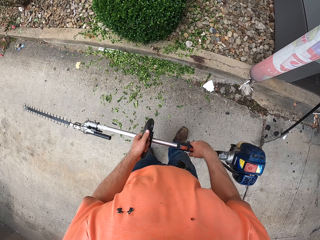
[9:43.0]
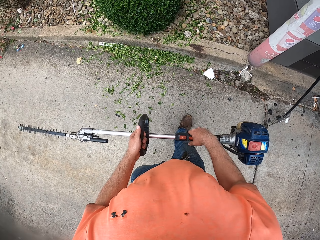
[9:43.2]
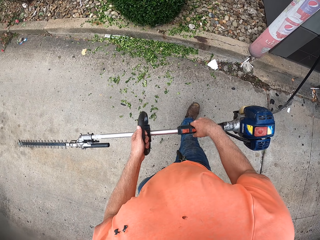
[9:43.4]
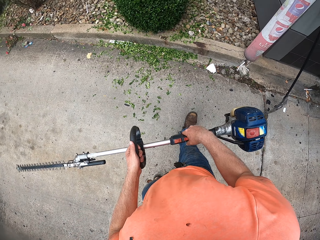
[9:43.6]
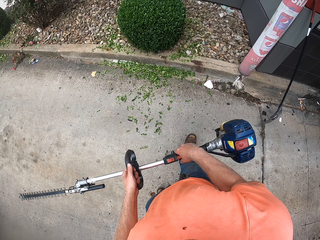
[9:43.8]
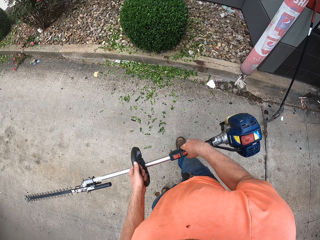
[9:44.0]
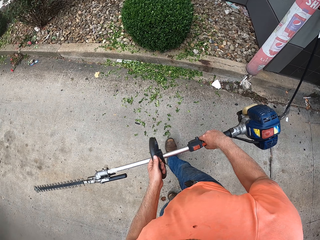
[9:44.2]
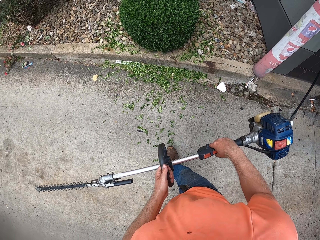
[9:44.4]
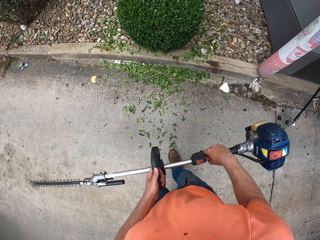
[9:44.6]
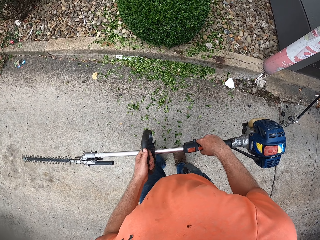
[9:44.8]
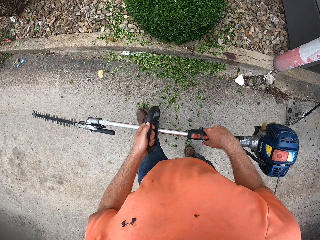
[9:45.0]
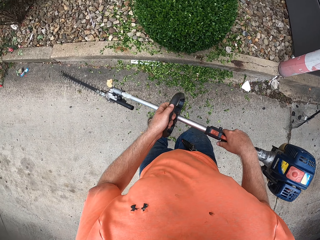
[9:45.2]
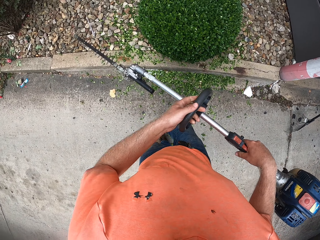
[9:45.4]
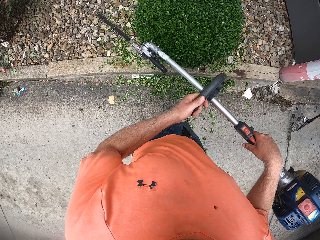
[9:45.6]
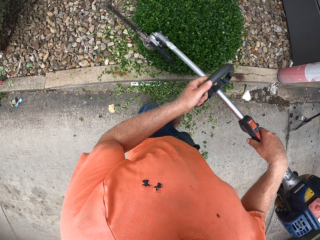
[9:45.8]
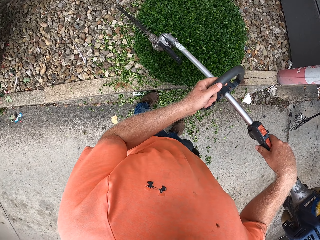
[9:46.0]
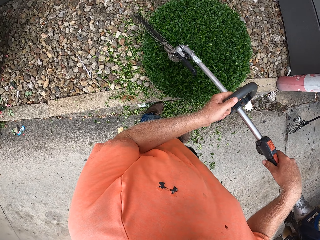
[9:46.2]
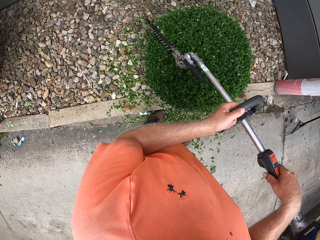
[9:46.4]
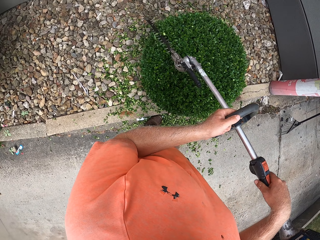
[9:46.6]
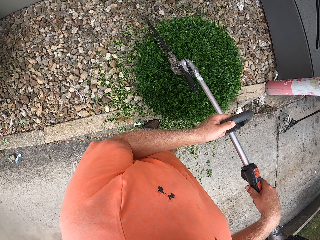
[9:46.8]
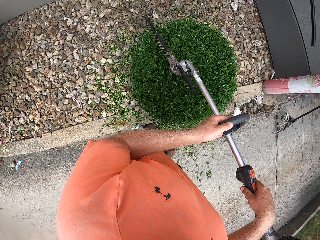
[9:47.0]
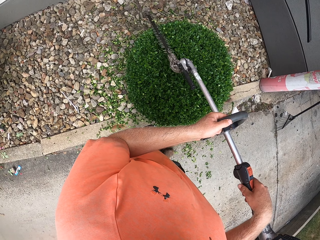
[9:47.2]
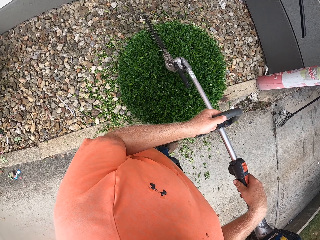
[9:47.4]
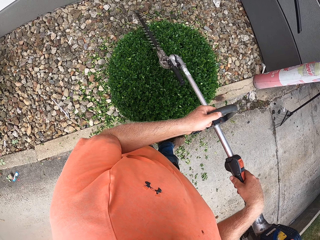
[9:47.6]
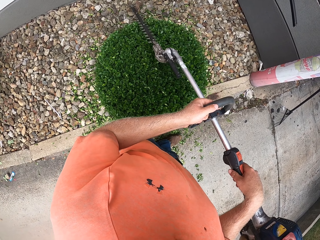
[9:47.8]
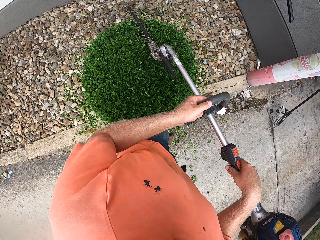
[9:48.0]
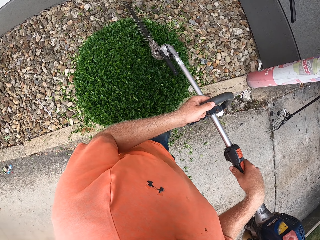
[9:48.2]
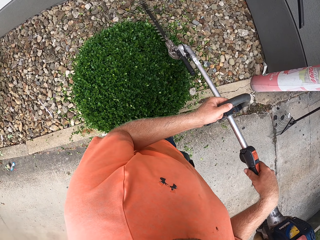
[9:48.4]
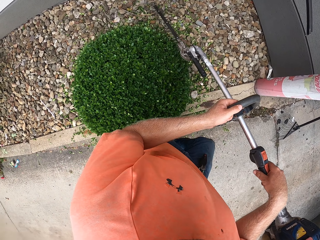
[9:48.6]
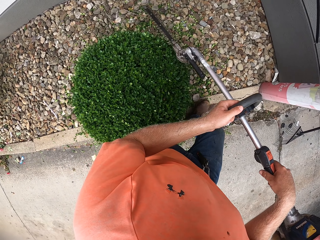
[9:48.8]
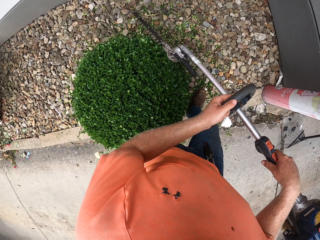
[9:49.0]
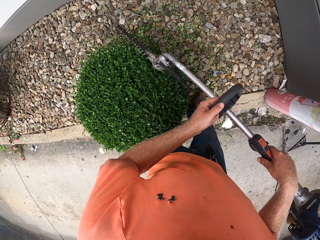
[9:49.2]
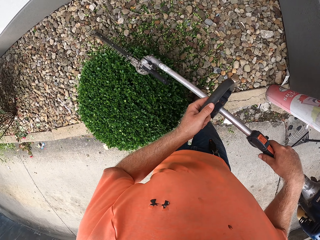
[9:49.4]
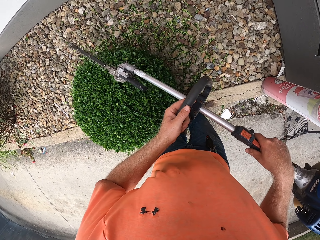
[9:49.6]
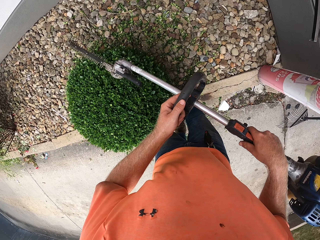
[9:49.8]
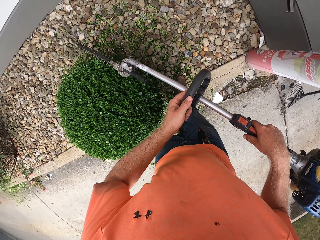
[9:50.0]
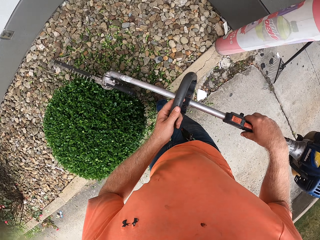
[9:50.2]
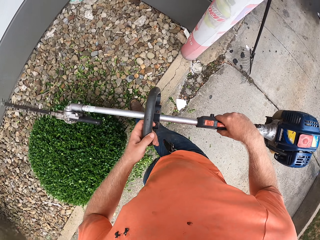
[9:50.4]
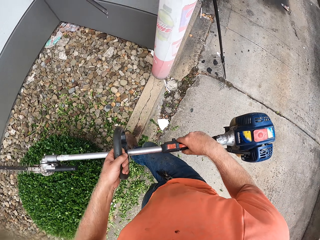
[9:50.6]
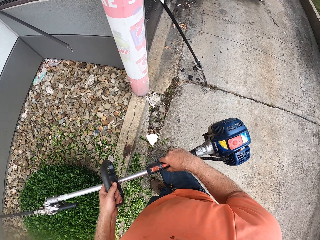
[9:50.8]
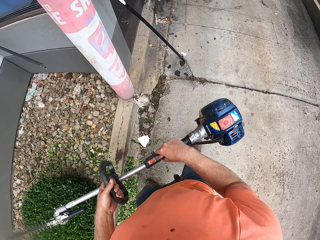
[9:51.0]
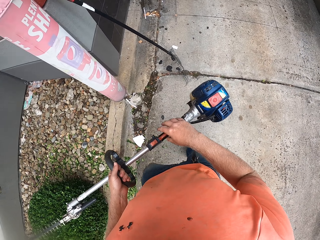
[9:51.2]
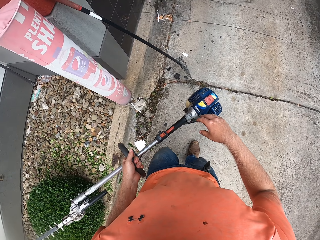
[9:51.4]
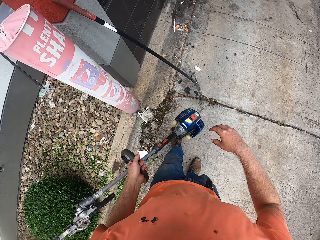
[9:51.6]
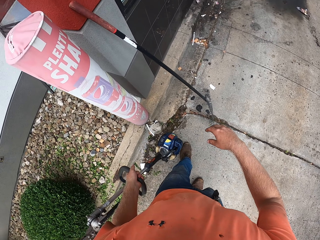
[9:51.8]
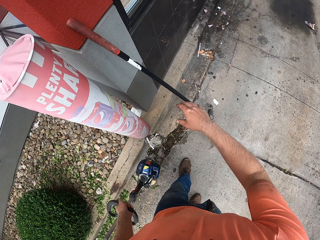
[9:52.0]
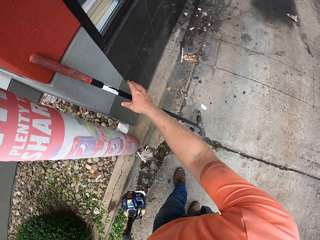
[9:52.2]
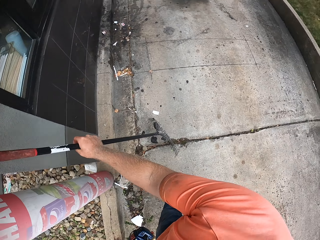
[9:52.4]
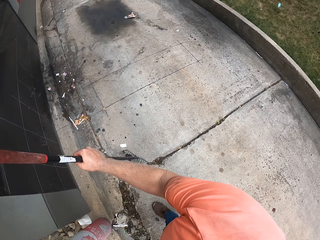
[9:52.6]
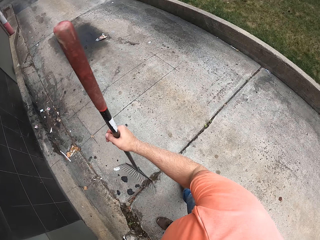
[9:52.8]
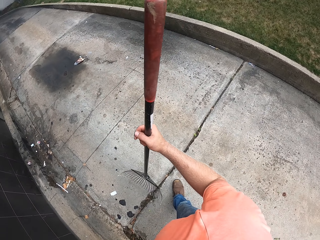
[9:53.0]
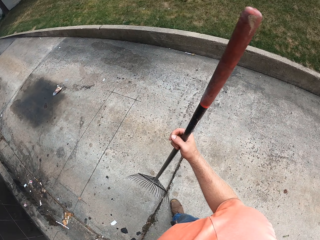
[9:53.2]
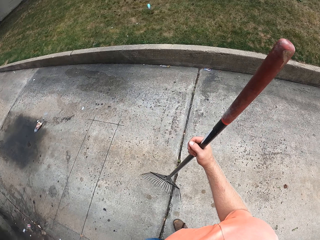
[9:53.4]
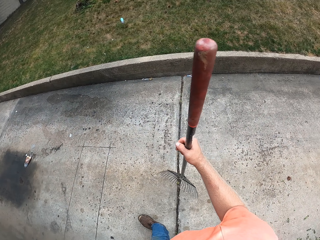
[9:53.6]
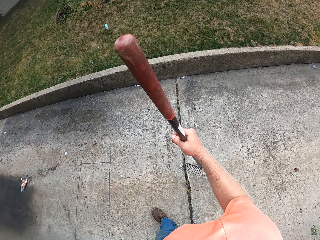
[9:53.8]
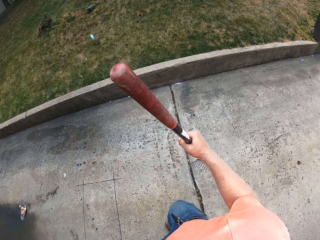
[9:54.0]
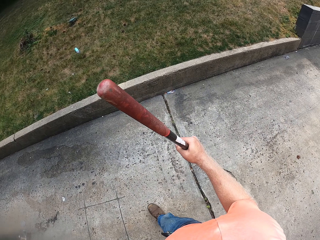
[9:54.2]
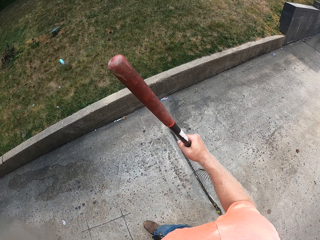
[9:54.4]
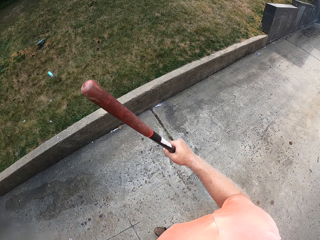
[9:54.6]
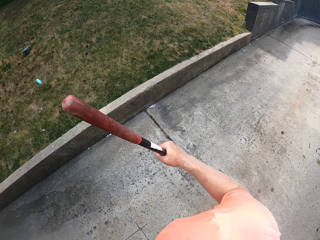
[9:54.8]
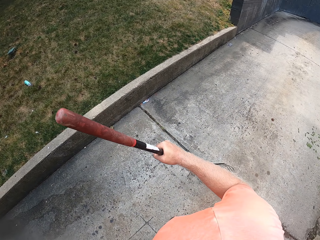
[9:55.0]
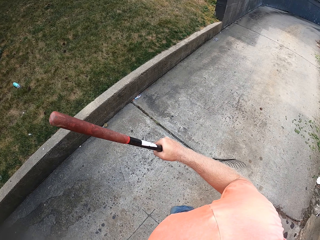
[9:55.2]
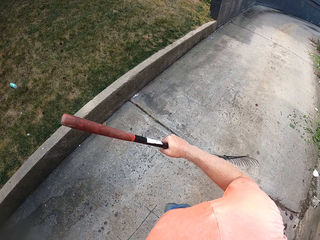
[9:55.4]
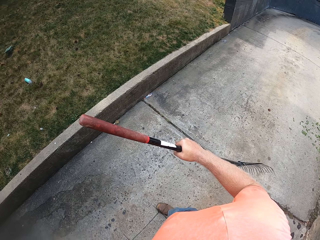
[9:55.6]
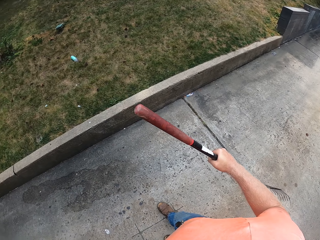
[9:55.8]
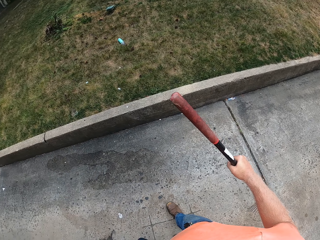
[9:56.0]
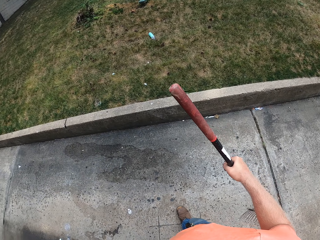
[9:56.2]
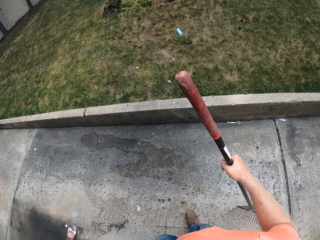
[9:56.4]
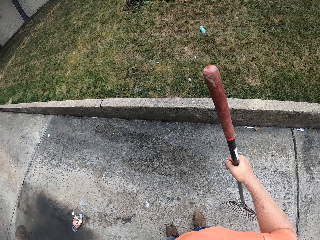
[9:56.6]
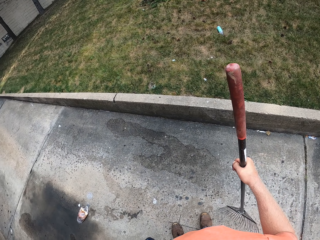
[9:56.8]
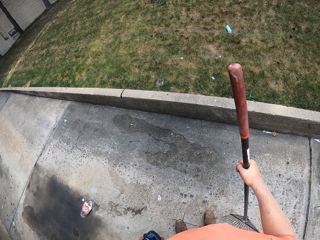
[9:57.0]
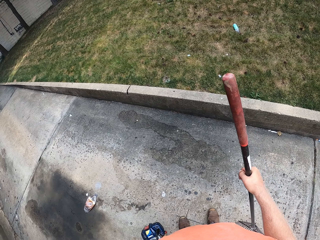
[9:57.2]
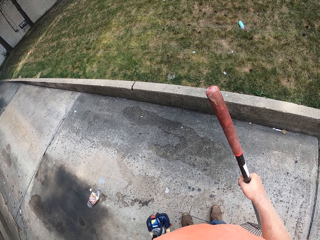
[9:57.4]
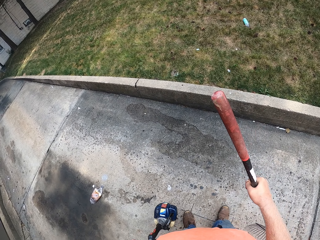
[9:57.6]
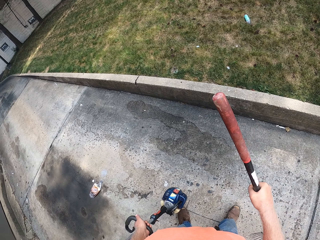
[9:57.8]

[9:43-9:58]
The camera wearer steps away from the hedge. He trims the hedge with a hedge trimmer. He takes a rake from a wall with his right hand. He walks along a pathway and looks around.

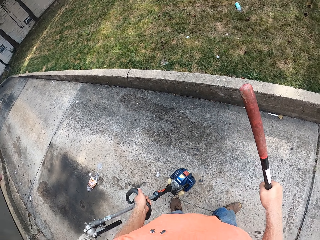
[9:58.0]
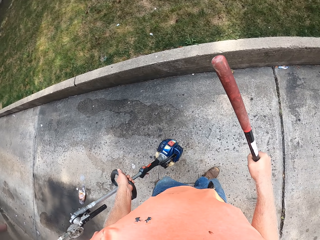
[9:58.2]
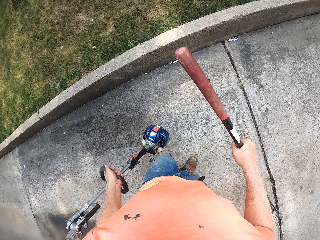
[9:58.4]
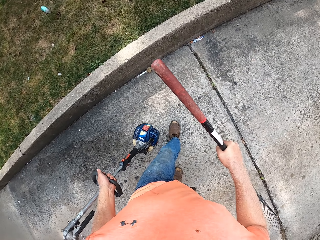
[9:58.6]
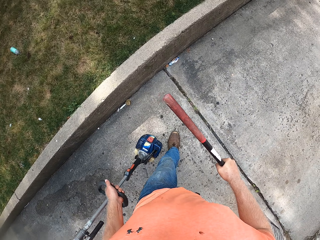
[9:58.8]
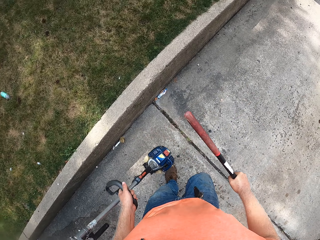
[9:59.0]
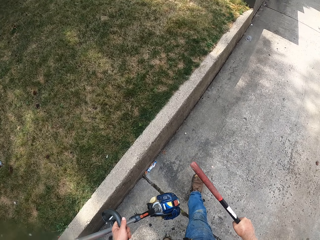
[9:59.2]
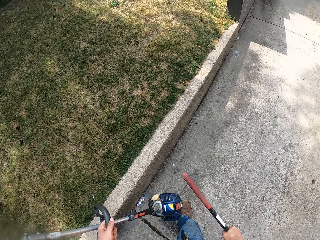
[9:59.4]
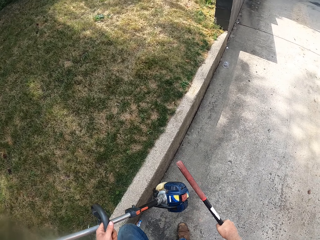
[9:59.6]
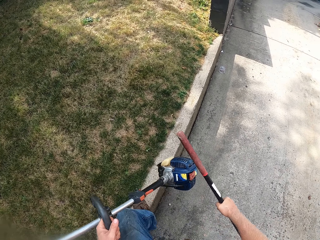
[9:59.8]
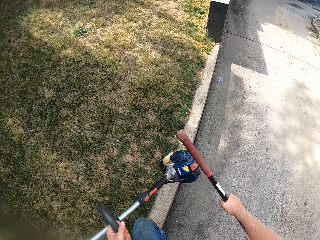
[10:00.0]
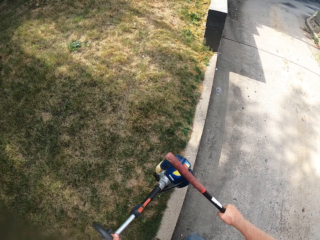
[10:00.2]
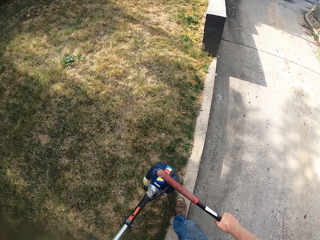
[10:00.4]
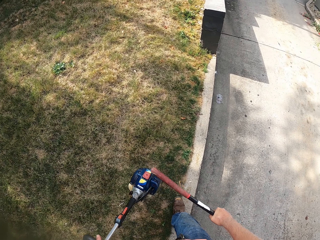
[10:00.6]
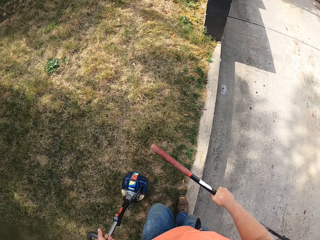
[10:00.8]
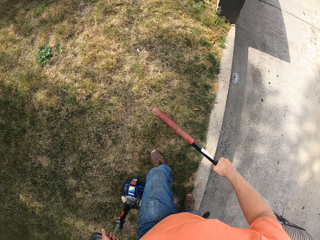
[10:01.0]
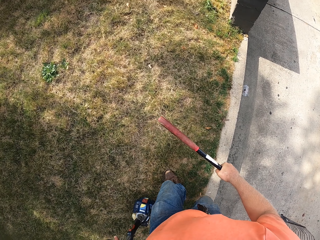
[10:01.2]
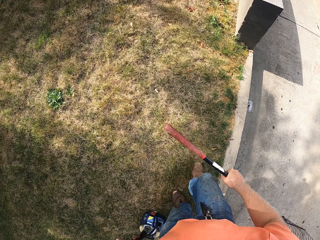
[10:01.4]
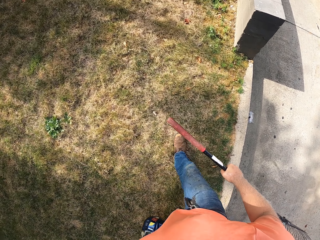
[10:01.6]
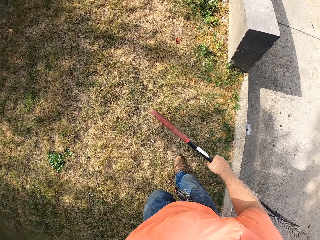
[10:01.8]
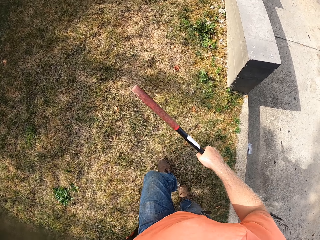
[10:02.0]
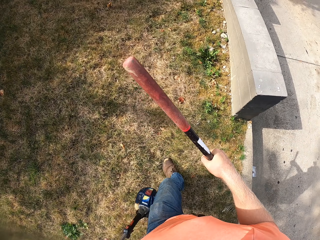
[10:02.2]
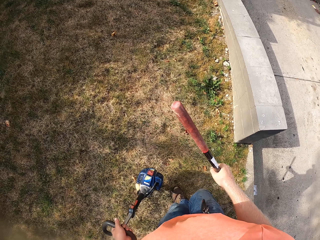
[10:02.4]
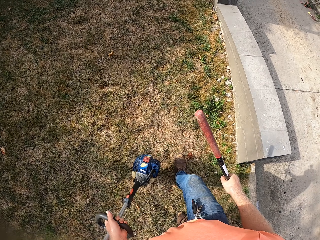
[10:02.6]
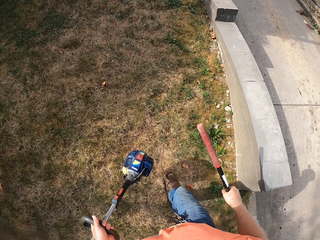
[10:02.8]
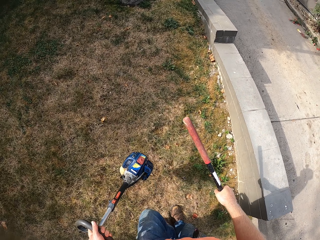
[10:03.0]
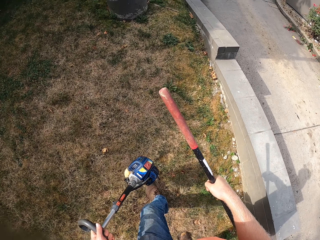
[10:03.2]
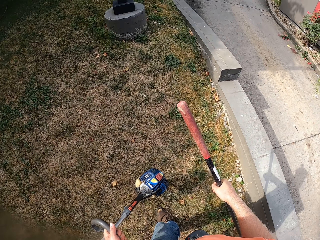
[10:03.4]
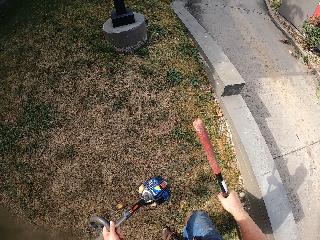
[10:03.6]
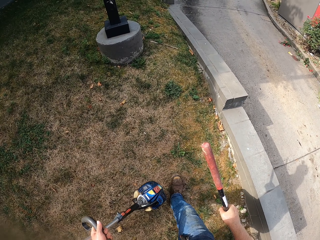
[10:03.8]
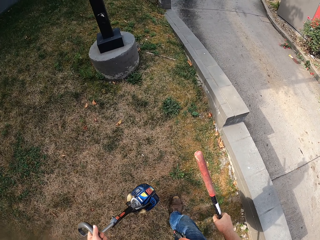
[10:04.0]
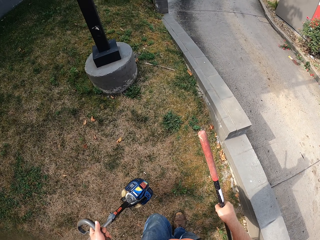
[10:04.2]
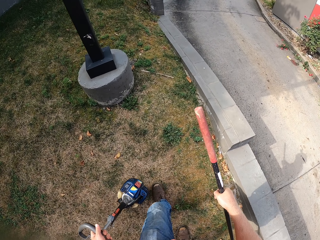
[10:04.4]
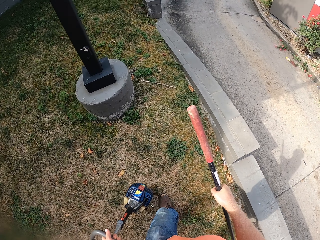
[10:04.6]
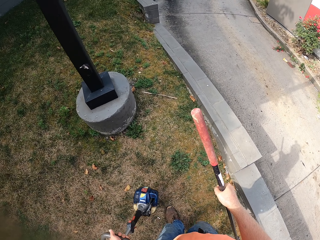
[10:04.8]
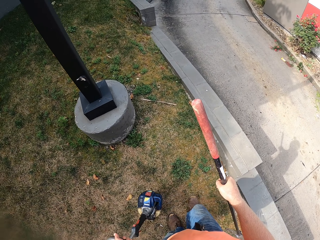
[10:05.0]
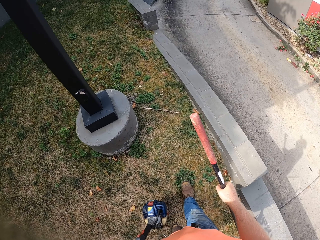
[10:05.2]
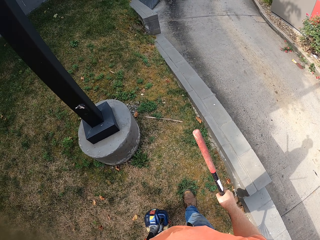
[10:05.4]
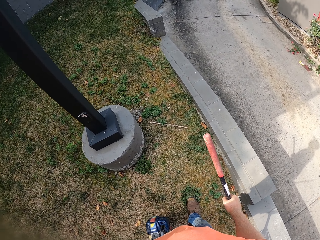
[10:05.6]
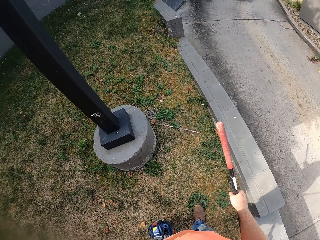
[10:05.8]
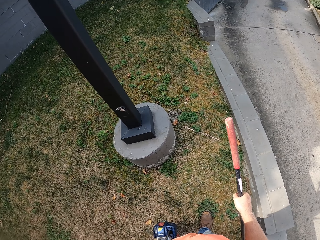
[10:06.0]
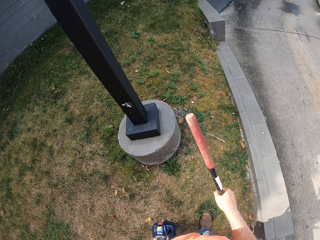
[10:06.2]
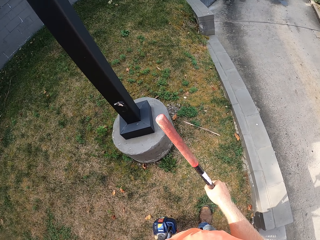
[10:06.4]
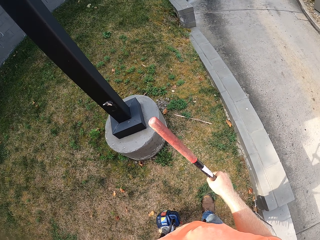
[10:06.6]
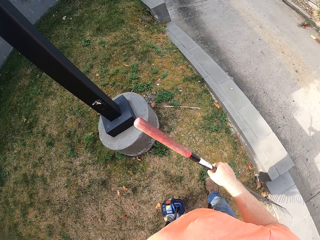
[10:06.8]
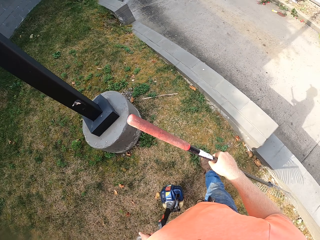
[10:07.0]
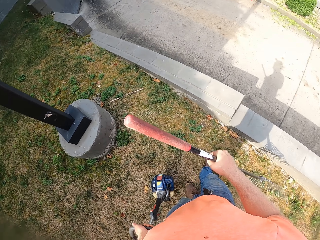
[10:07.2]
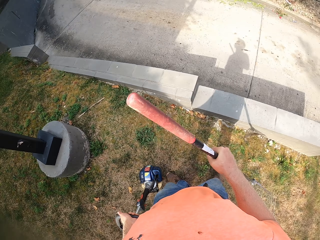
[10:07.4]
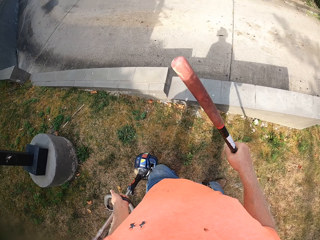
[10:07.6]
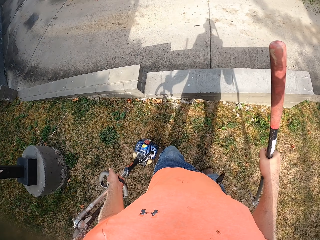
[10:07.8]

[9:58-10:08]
The camera wearer walks towards the field. They look around.
